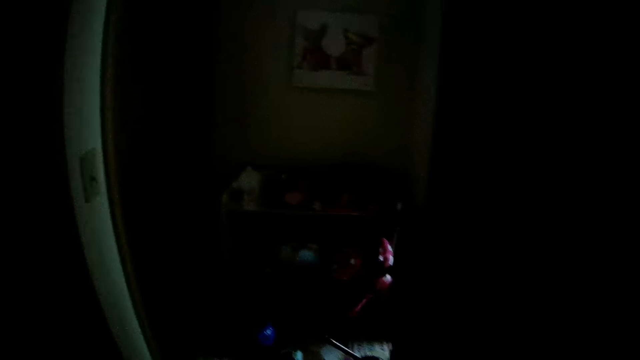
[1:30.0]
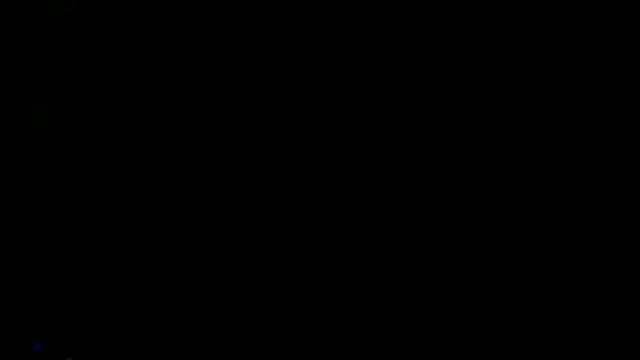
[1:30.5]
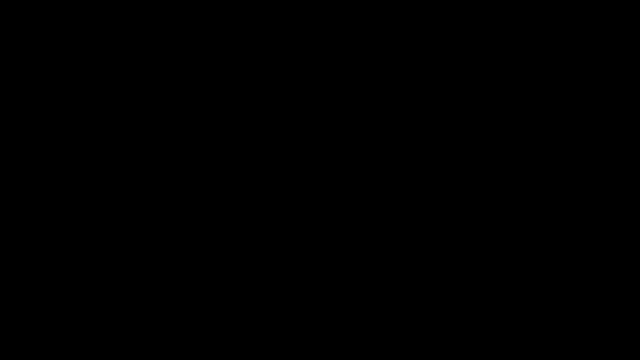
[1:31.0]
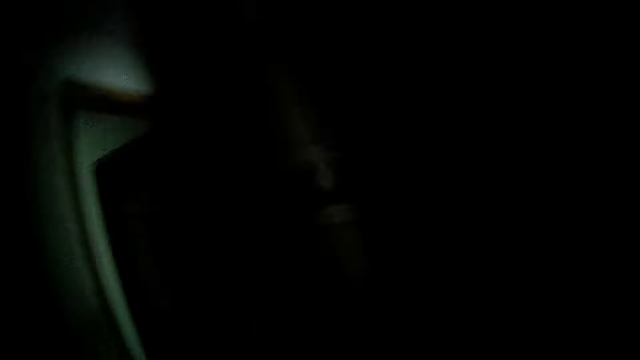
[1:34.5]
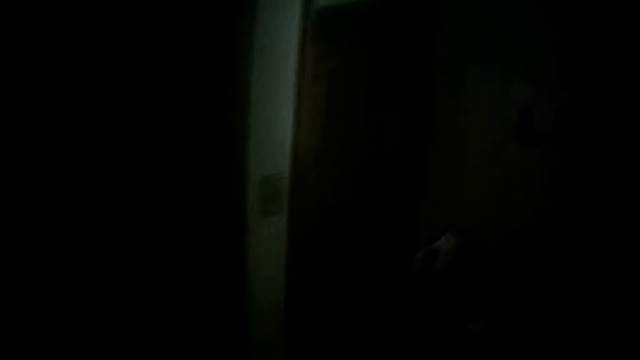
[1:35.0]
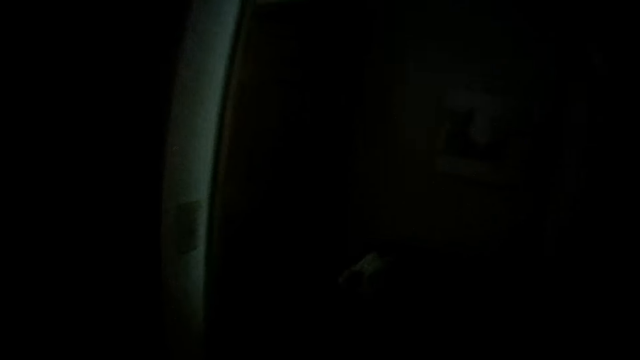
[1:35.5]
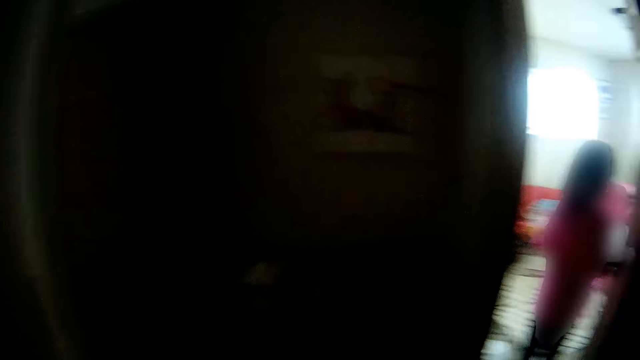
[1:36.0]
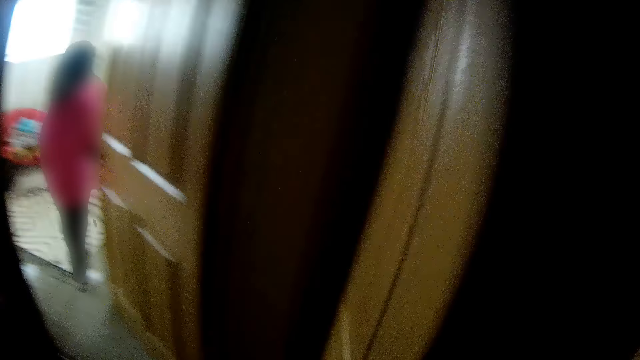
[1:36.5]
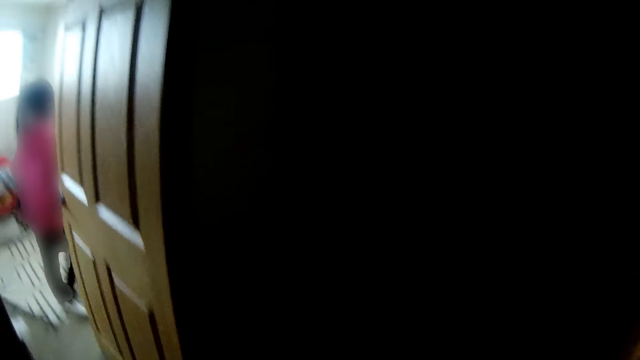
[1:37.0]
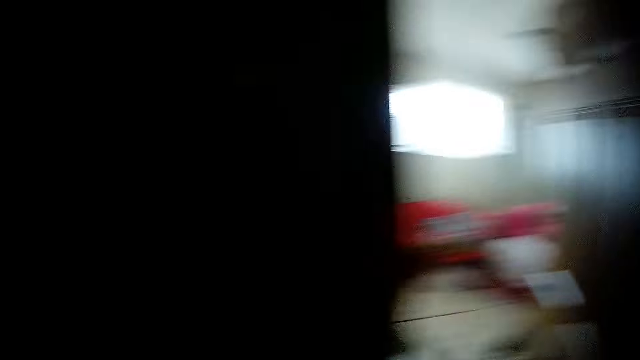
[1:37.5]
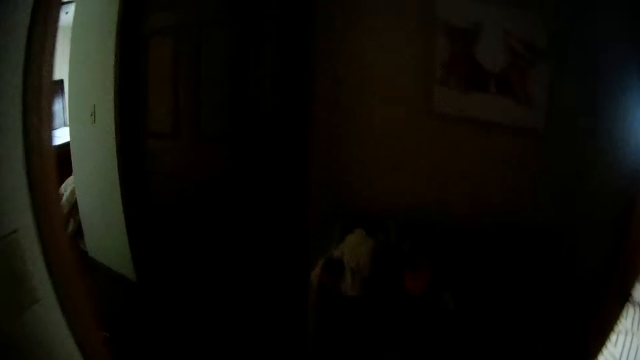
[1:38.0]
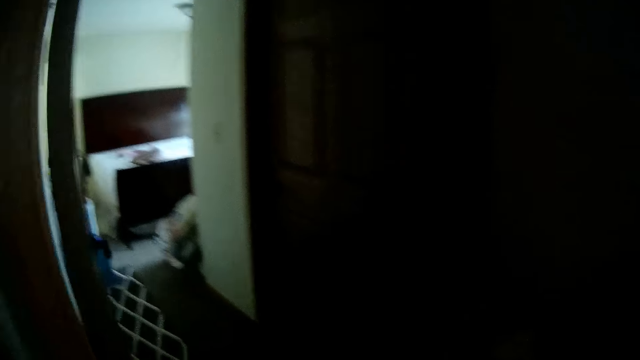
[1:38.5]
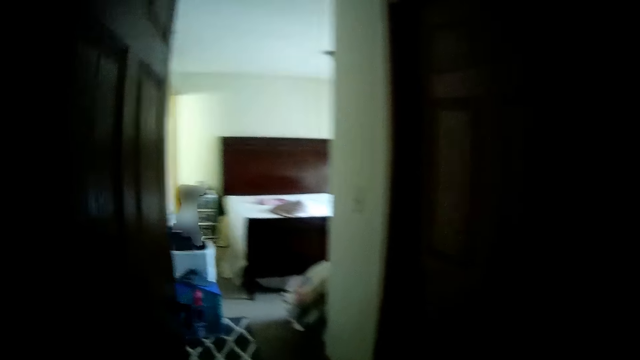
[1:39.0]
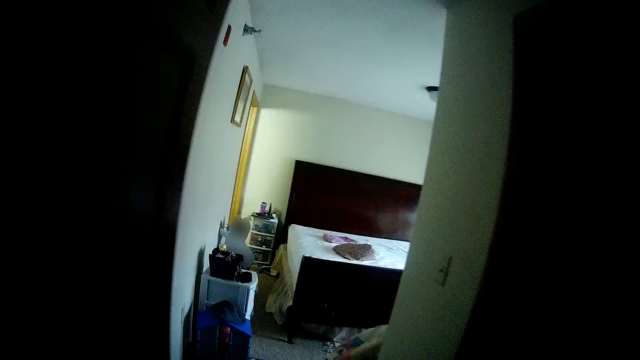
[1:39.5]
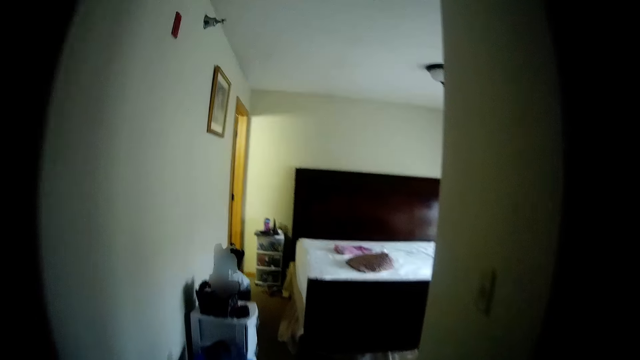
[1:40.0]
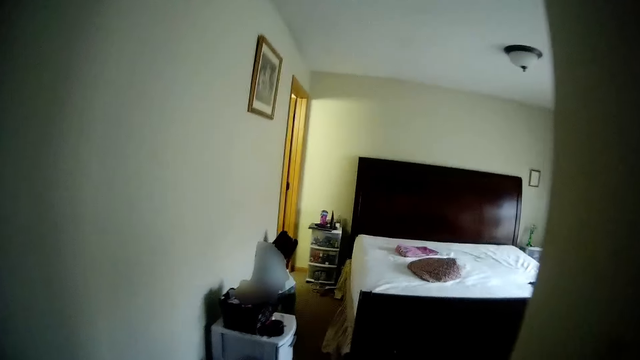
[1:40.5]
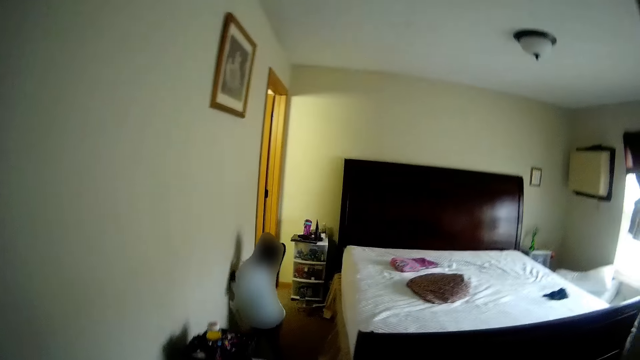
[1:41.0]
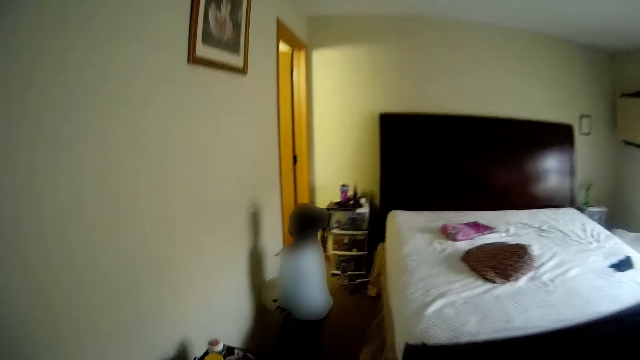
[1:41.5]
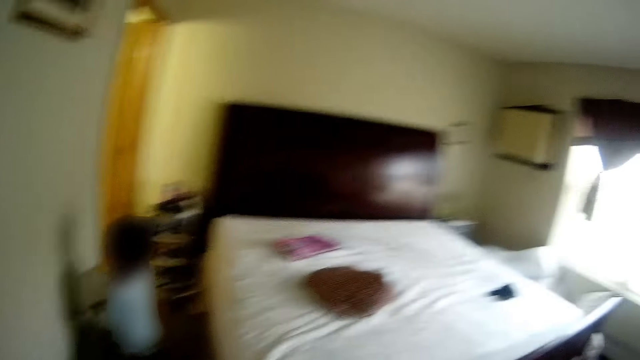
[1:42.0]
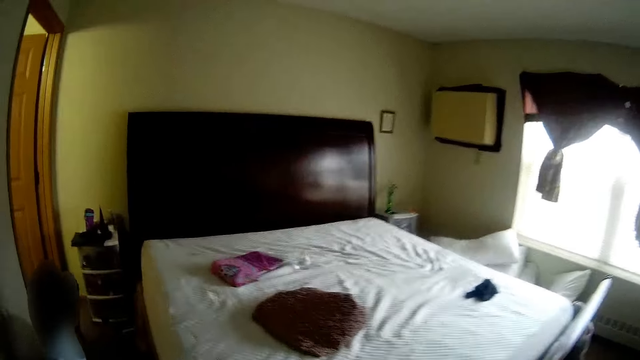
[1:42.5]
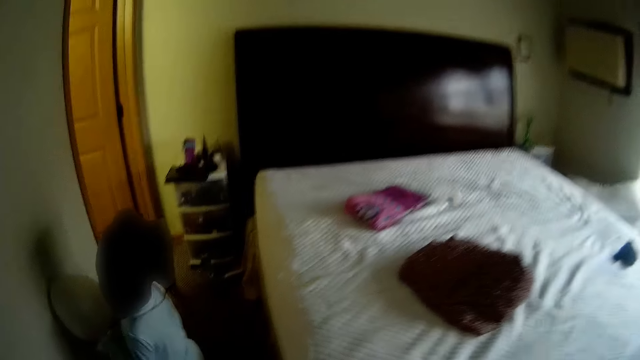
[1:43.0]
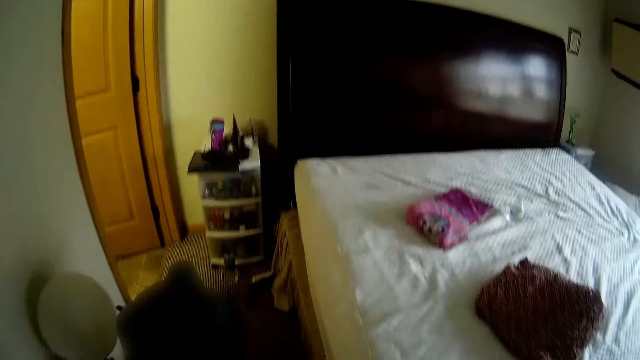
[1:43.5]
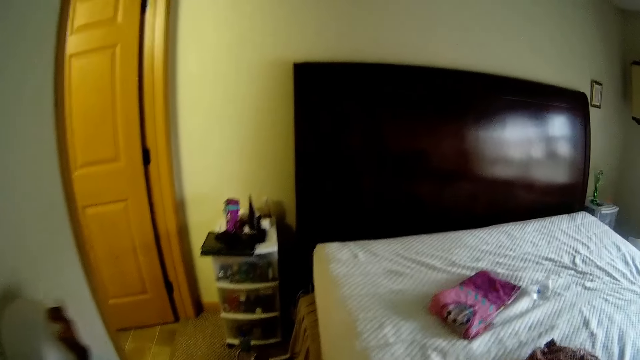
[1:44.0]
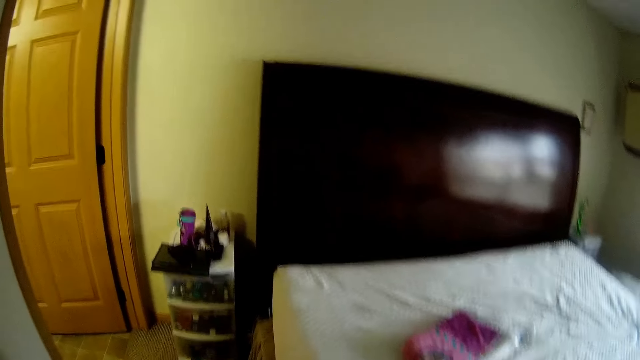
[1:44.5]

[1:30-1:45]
A girl walks into a bedroom from the bathroom. The camera wearer walks into the bedroom from the closet. She closes a door with her right hand. The girl plays with the balloon with her hands. The camera wearer interacts with another girl.

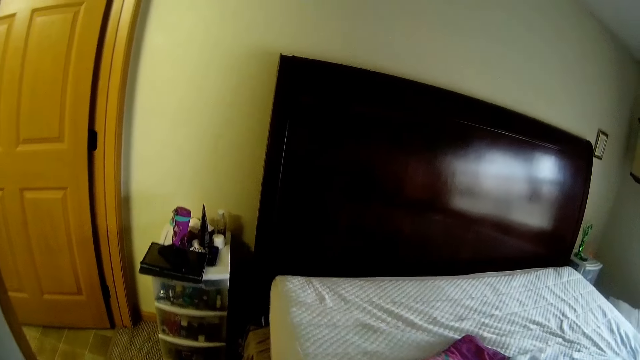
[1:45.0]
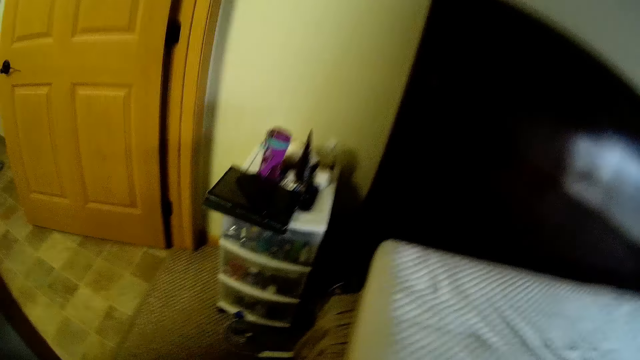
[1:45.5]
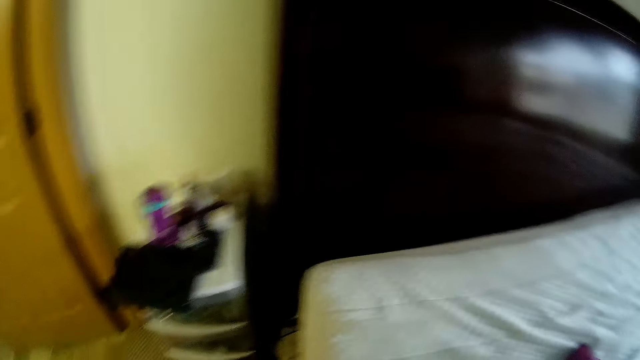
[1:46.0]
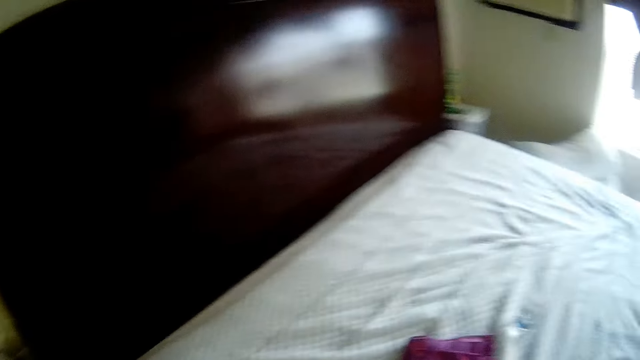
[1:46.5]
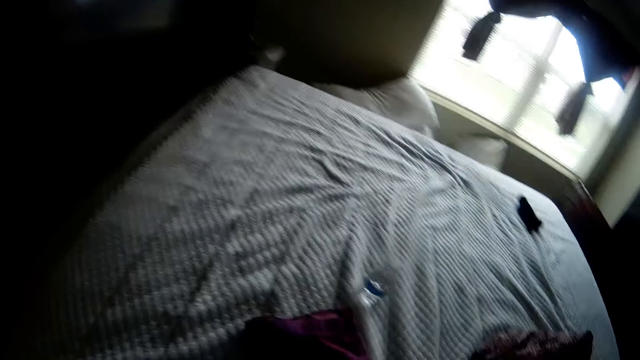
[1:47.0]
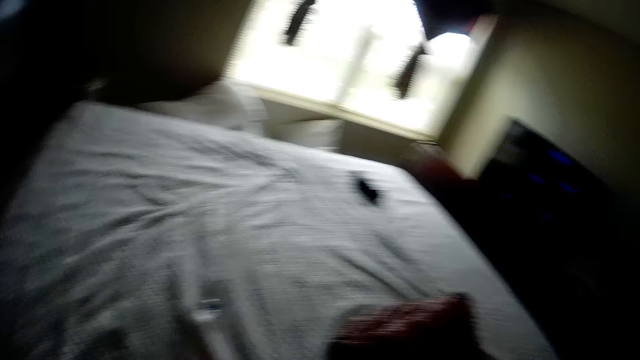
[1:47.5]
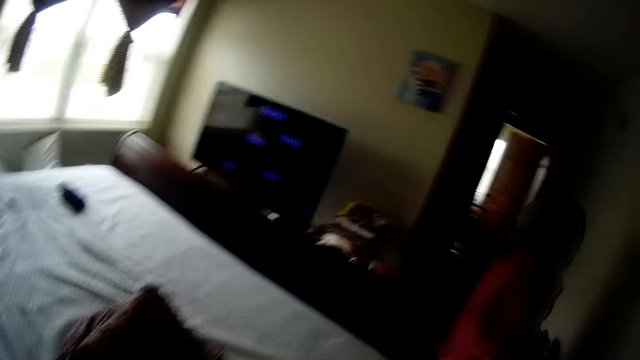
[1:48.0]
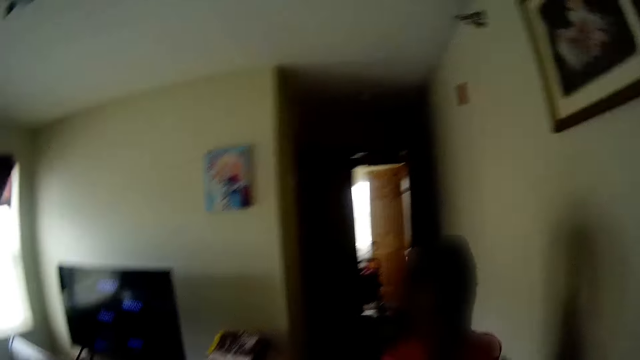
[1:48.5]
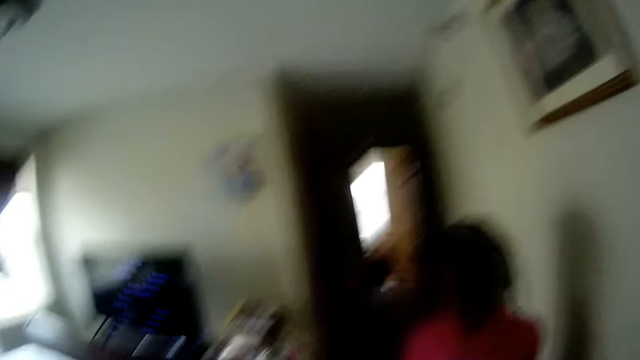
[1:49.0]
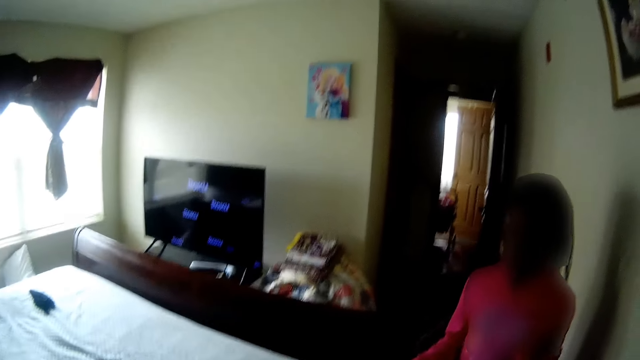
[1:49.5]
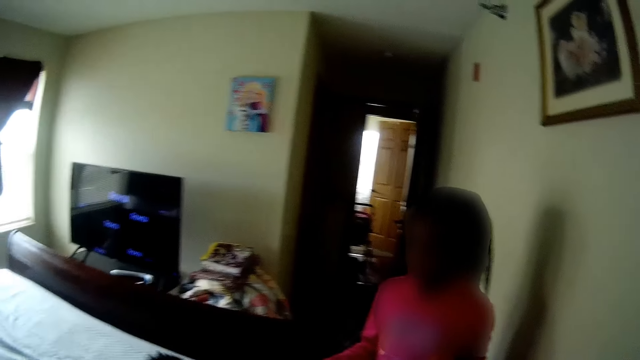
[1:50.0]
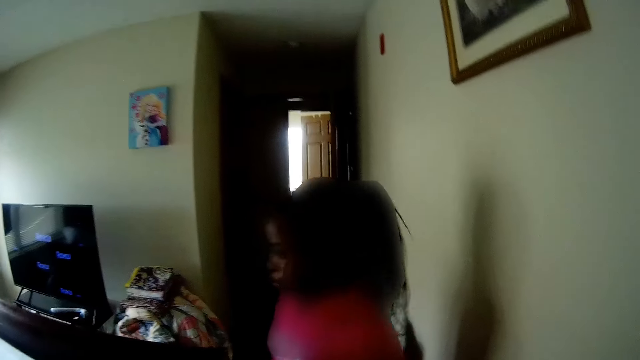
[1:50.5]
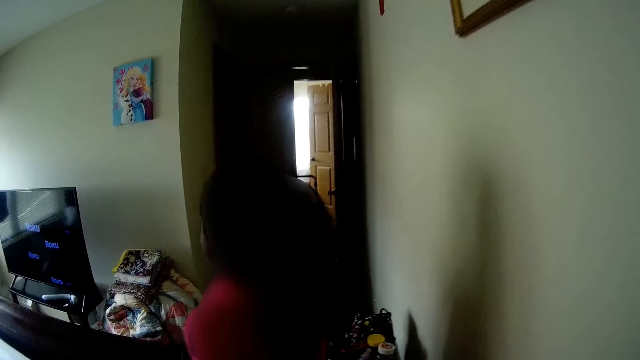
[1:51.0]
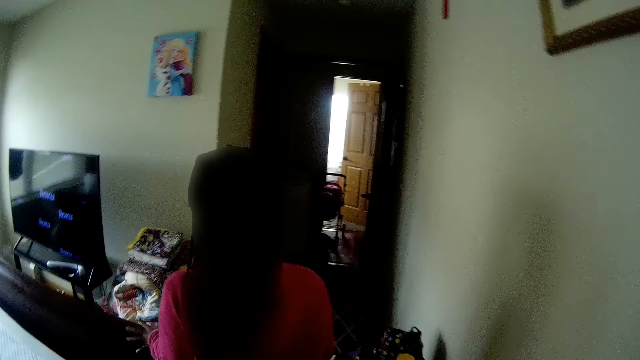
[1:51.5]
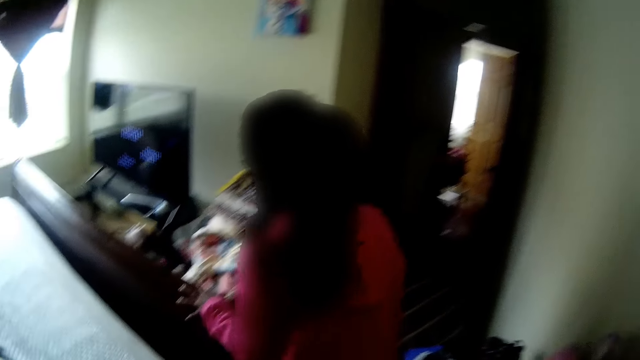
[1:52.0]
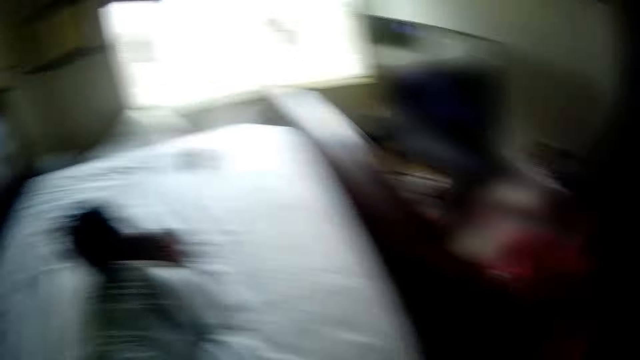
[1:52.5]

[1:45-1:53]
The camera wearer removes a cloth from the bed. They interact with the girl. The girl touches the bed.
